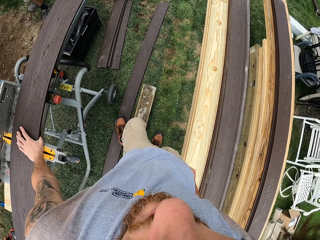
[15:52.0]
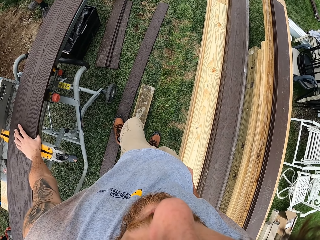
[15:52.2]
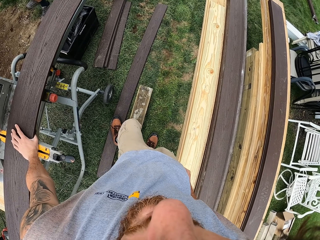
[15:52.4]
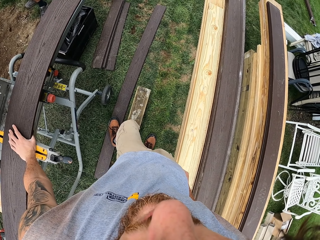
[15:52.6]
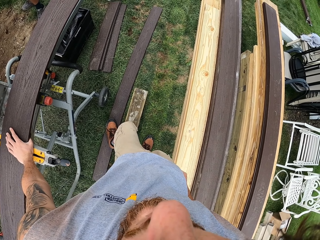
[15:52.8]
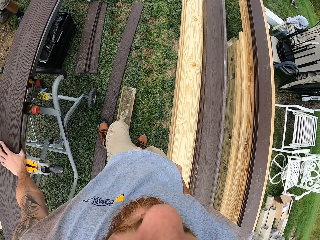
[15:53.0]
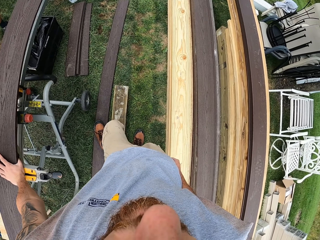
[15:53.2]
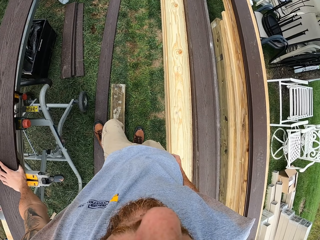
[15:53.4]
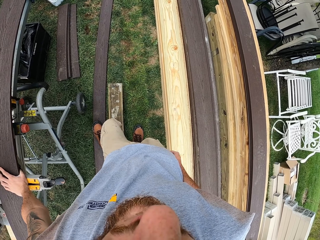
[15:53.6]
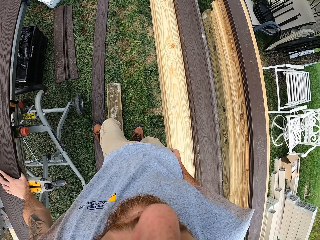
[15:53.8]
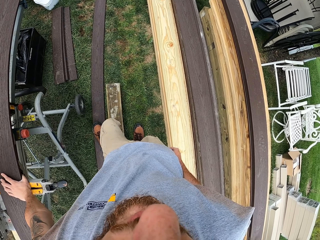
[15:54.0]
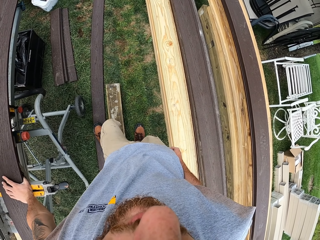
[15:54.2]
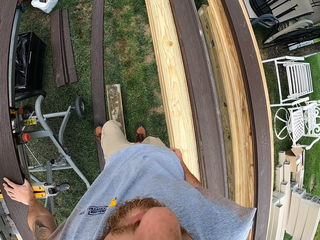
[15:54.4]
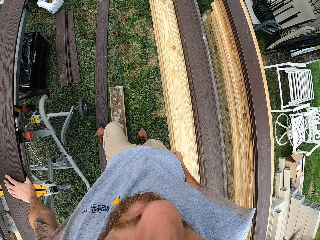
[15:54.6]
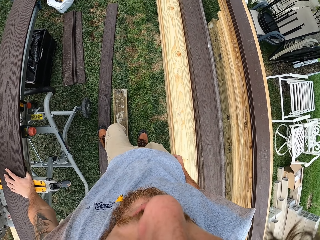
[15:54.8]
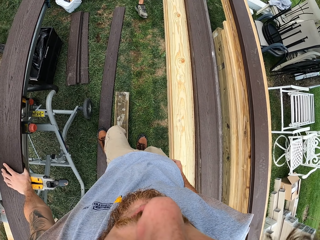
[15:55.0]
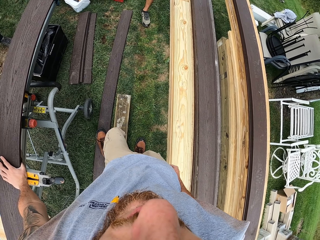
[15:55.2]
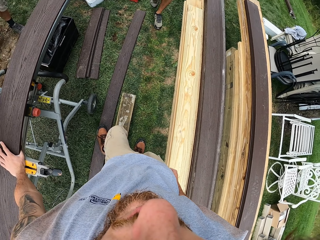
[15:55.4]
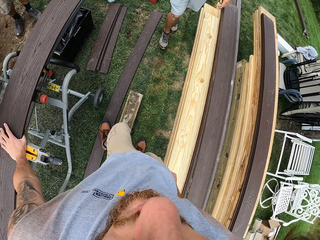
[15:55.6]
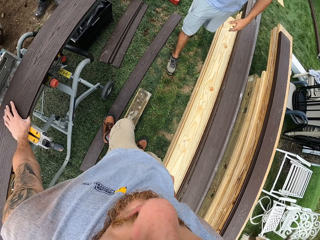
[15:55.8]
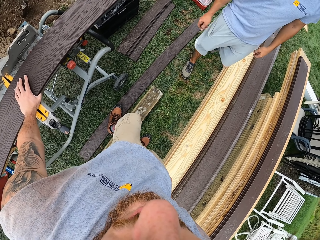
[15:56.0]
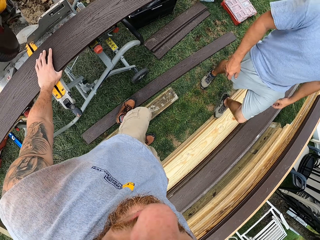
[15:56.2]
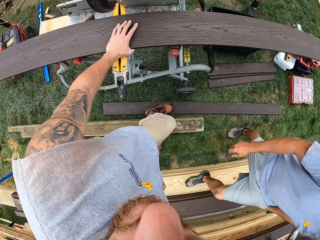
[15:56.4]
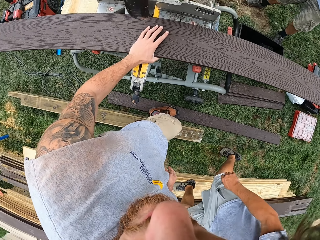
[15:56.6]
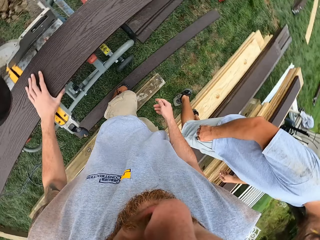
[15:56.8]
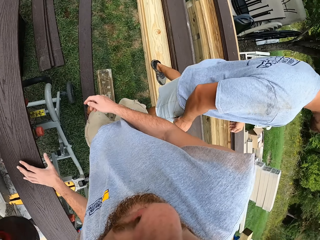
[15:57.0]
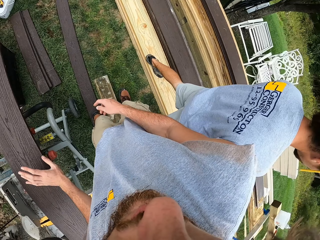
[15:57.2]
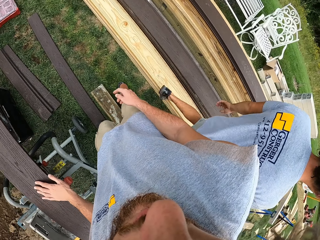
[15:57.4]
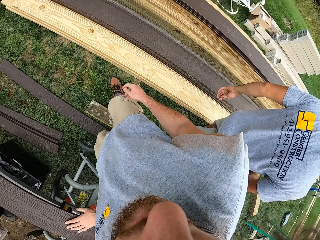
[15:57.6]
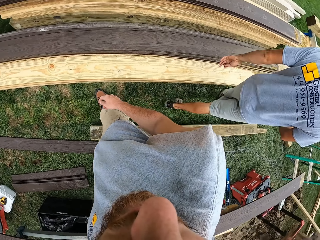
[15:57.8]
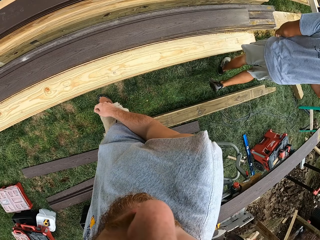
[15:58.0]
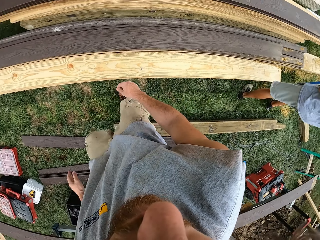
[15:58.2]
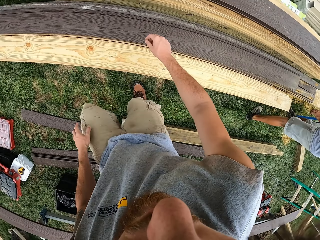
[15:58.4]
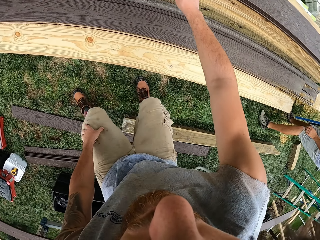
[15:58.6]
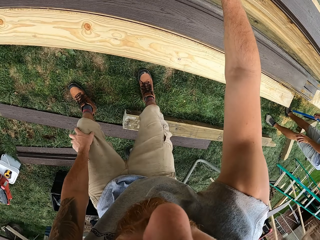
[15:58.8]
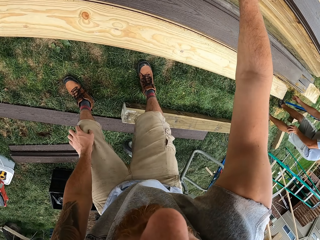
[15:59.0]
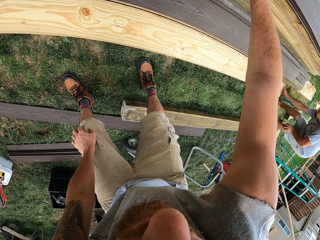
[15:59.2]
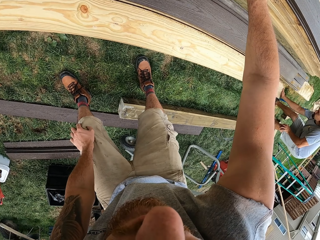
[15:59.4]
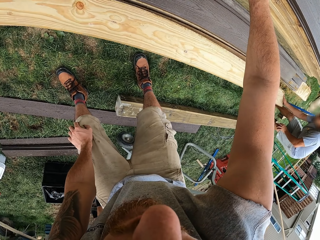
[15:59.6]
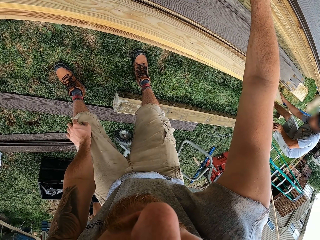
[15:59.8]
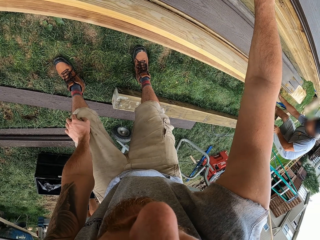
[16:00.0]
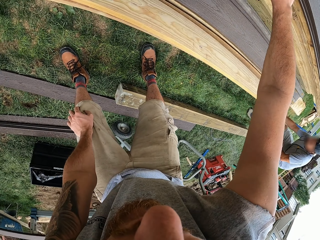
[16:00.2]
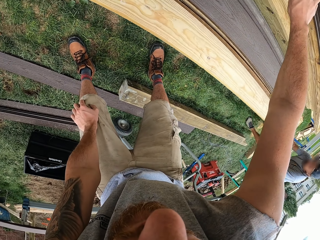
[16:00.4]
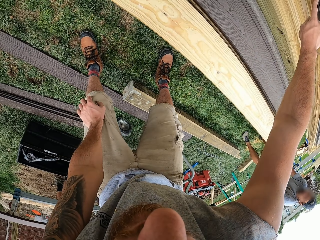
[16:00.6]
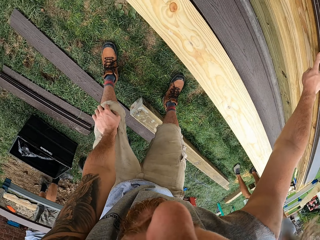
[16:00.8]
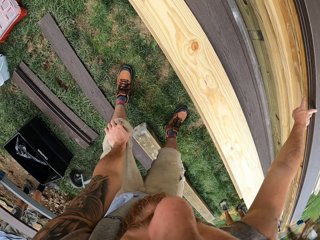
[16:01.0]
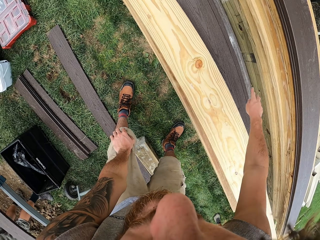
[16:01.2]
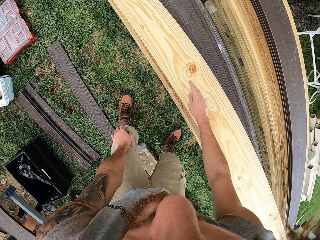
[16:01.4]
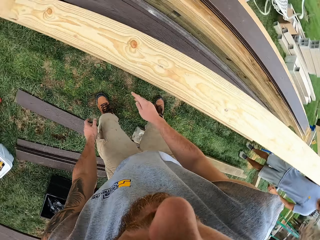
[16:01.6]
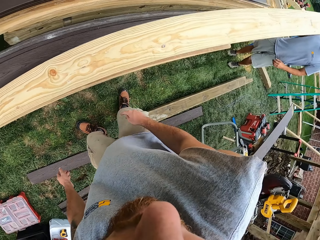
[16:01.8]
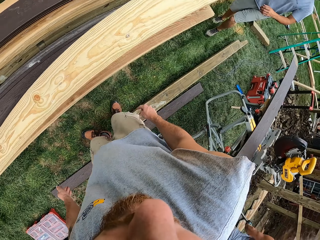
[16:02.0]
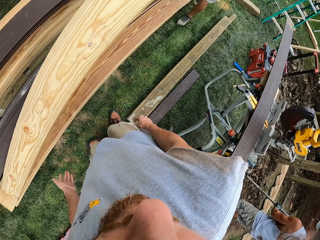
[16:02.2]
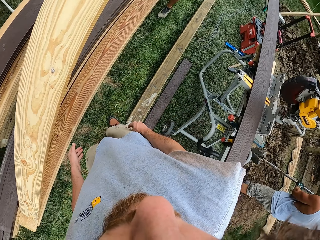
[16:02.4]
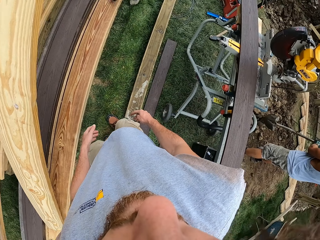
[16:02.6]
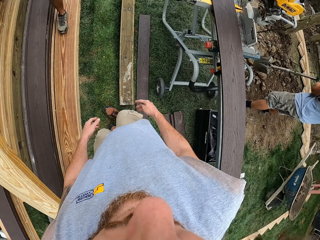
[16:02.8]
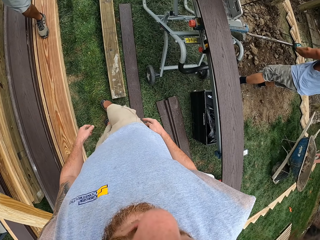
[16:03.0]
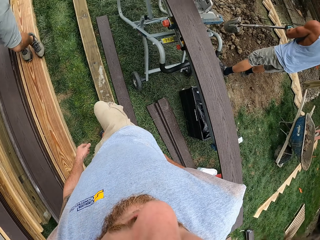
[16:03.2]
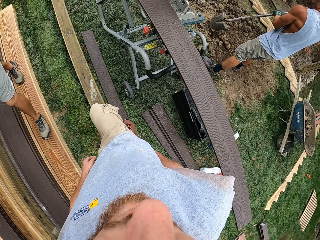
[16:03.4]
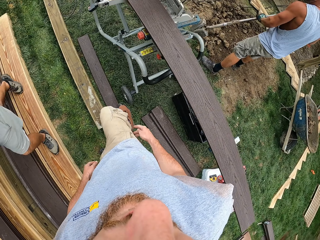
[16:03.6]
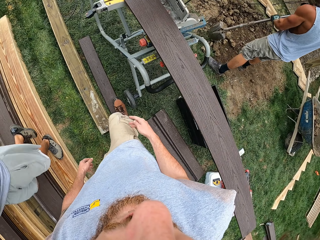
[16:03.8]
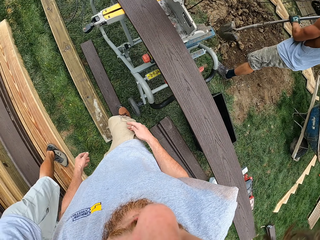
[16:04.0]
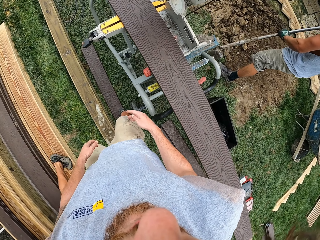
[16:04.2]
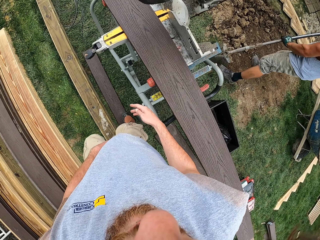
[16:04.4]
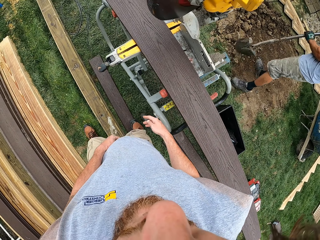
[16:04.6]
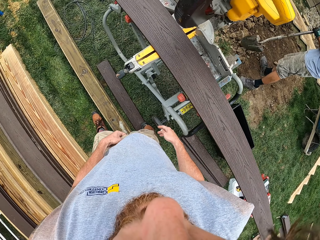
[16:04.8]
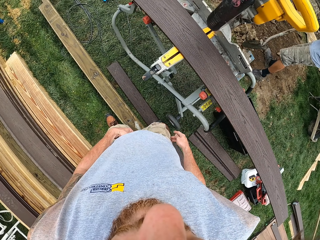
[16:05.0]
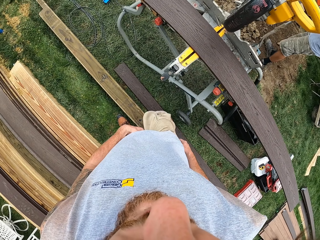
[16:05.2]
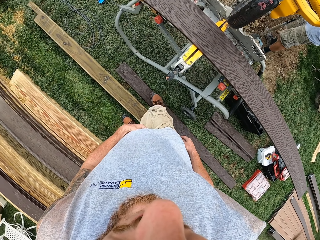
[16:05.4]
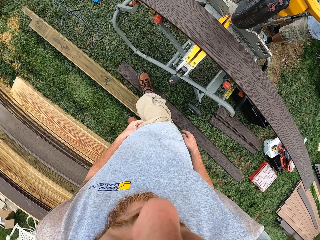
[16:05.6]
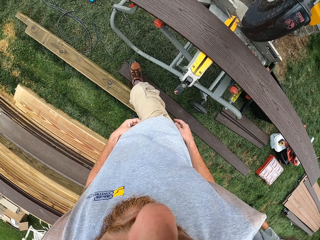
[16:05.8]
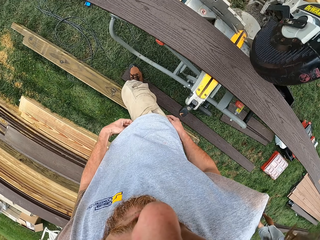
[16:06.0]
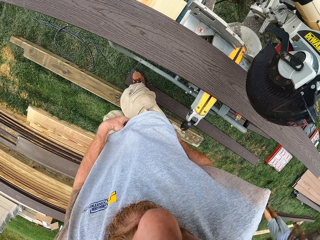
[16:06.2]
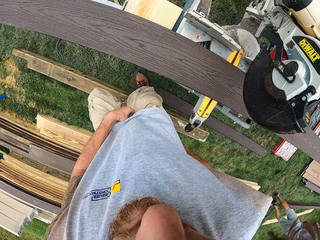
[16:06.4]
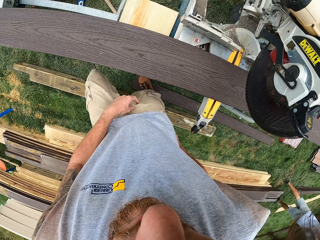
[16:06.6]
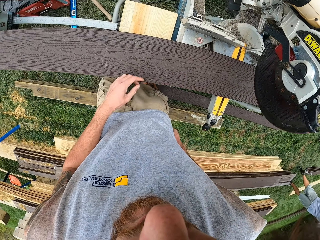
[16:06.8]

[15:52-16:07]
The camera wearer looks around. They count the woods. They touch the wood. They look around. They walk around on the ground.

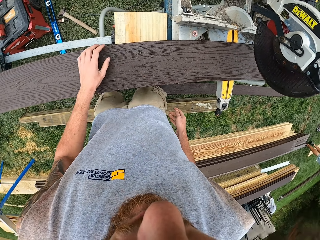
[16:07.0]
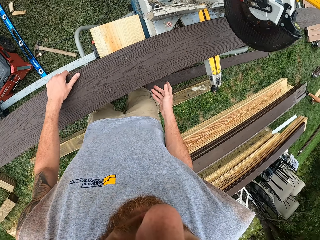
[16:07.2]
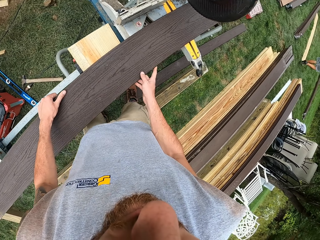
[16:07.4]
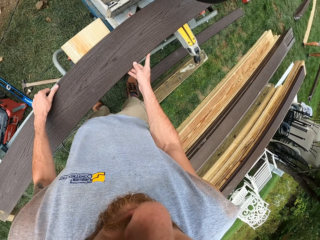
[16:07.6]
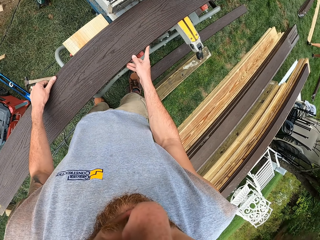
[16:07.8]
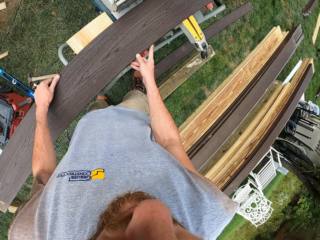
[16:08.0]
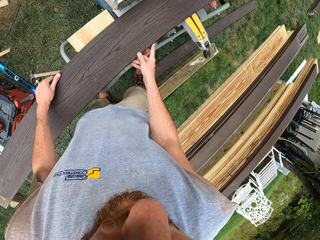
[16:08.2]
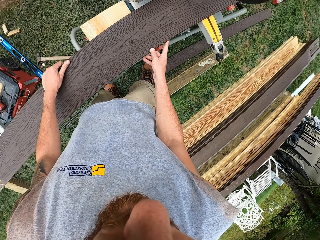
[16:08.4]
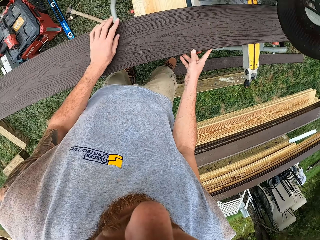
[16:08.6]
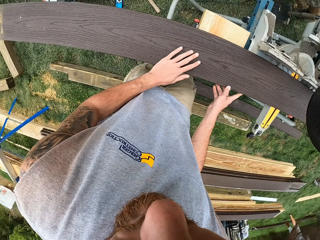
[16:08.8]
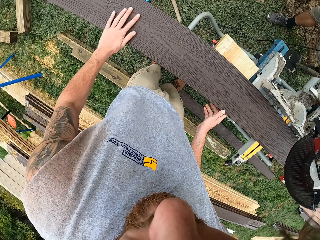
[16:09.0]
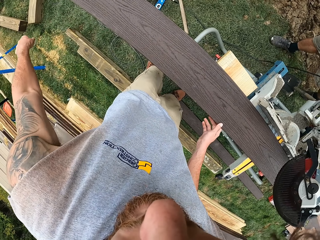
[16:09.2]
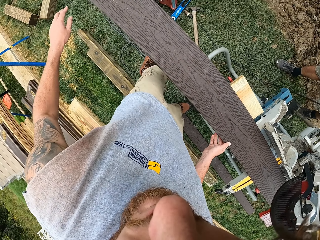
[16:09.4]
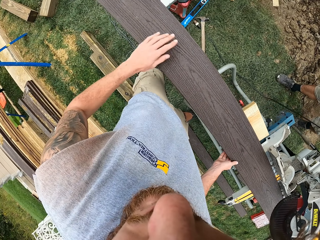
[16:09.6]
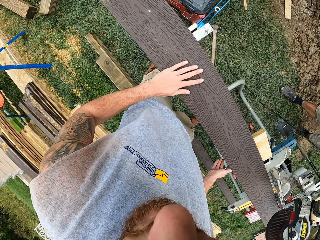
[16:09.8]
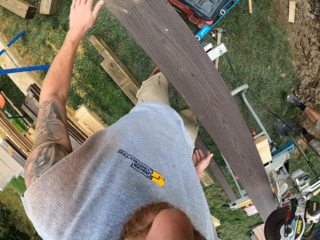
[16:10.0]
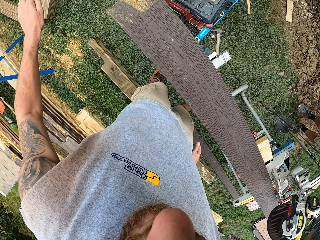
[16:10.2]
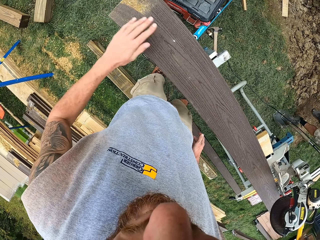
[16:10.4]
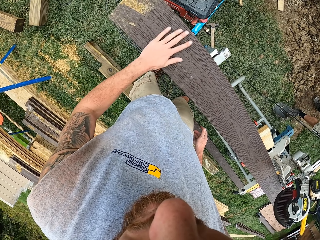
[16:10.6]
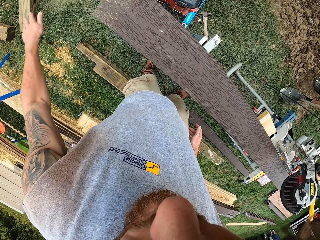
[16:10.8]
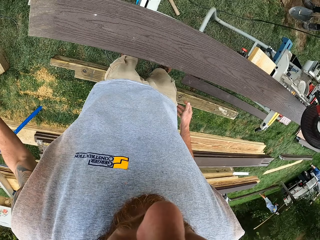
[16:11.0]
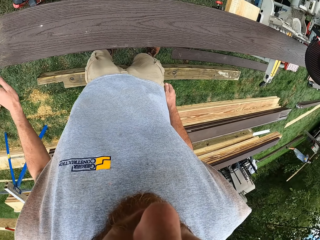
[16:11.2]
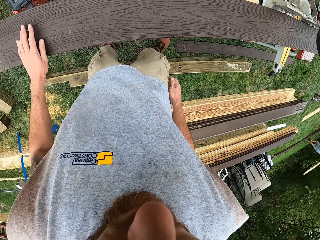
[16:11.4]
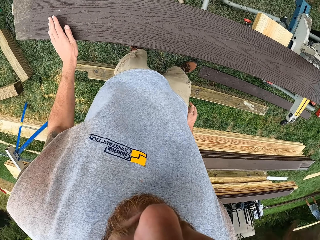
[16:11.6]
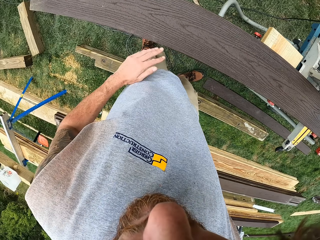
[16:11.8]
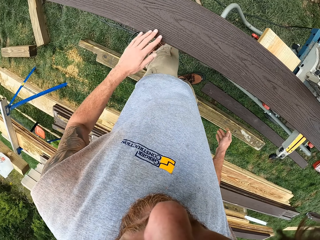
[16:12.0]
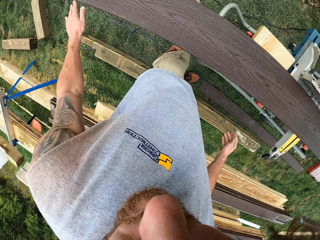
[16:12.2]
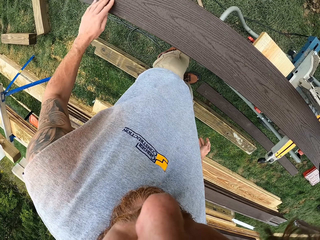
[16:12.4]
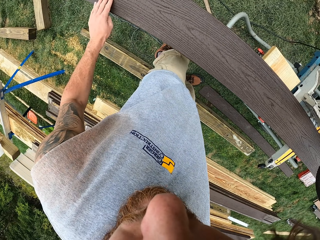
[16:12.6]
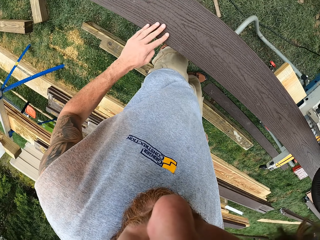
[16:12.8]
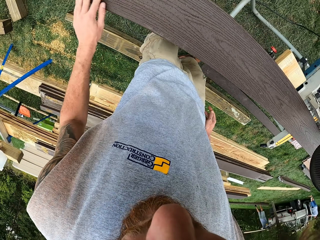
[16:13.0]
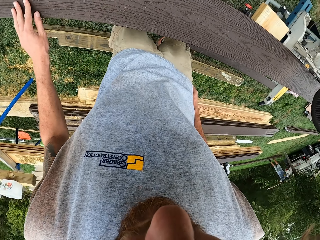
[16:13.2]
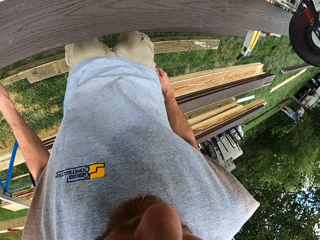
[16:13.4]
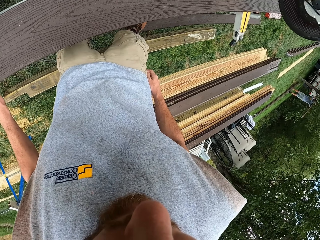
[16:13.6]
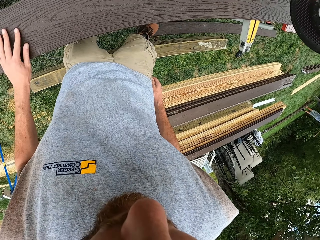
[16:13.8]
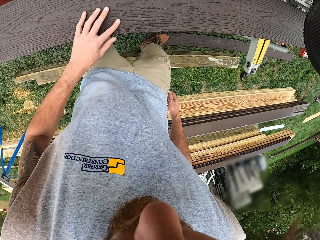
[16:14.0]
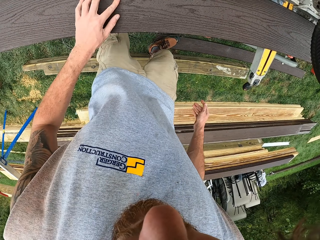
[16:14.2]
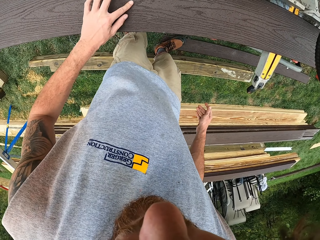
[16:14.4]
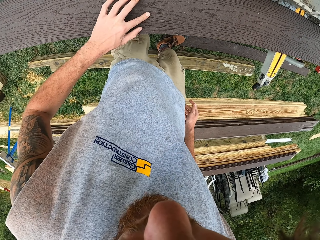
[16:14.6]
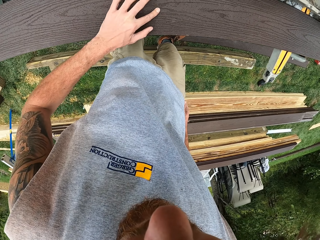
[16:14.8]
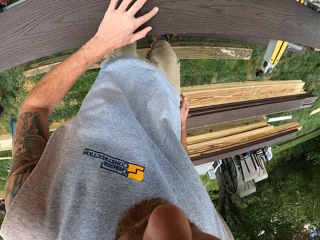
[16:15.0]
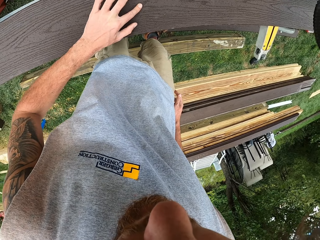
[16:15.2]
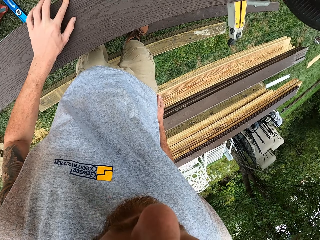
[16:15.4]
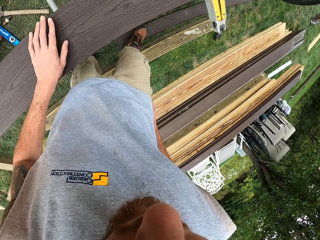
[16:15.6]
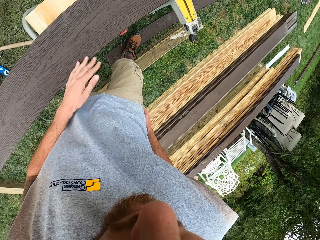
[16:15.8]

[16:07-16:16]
The camera wearer adjusts the wood on the woodcutter. He touches the wood. He wipes the wood with his hand.
